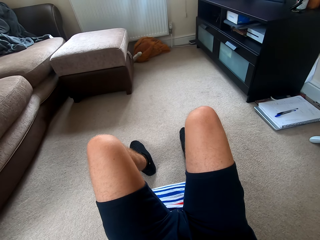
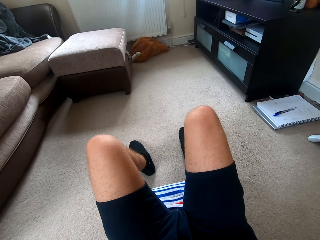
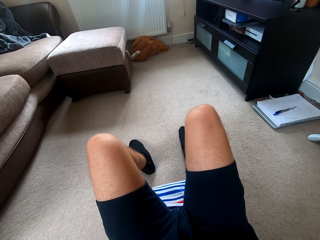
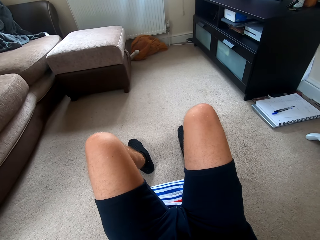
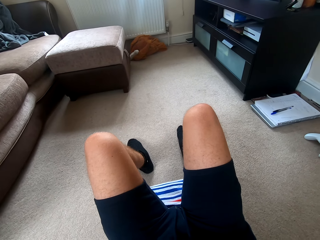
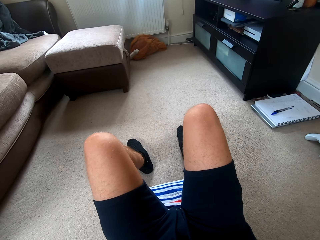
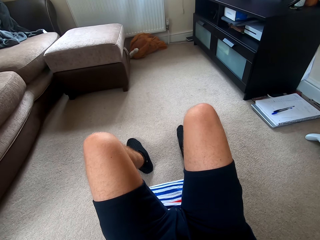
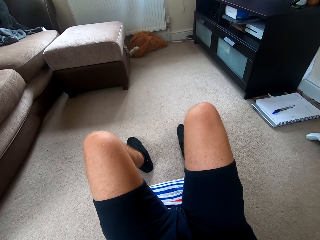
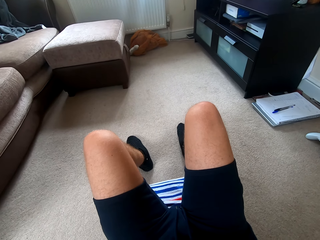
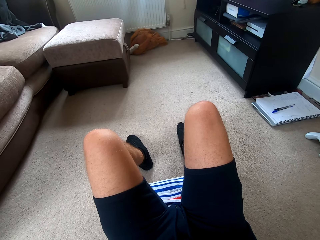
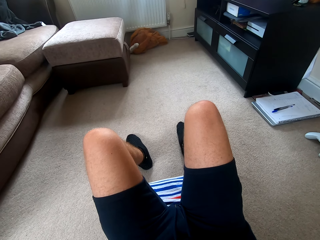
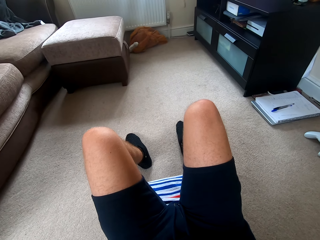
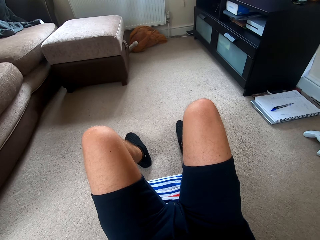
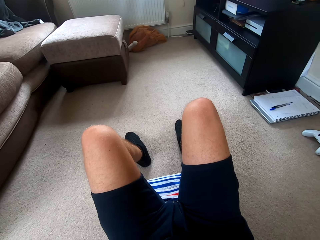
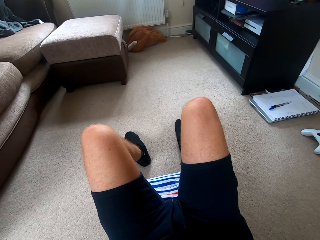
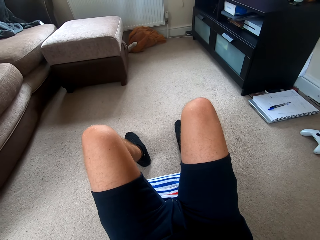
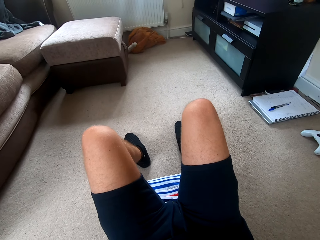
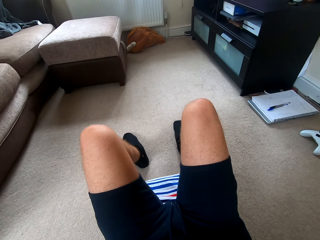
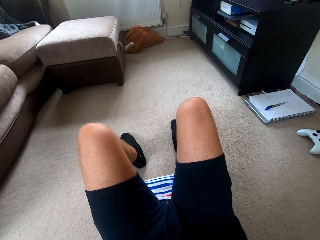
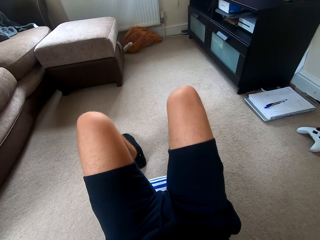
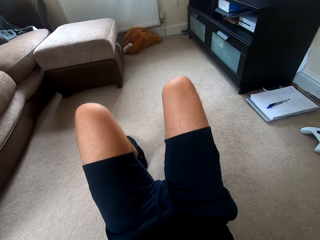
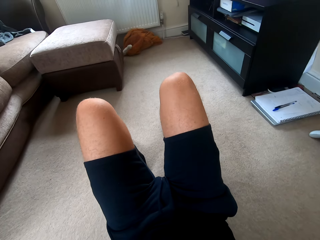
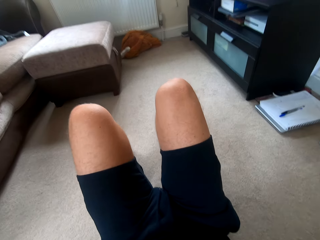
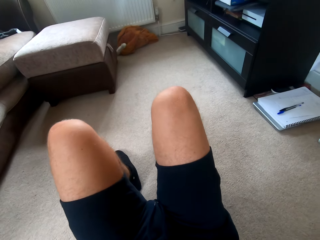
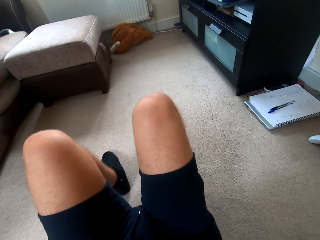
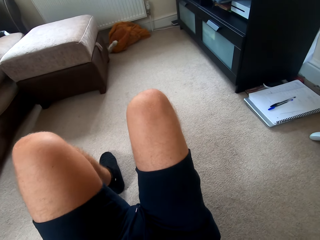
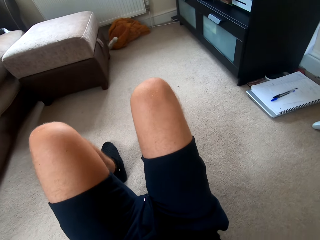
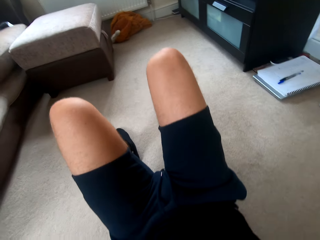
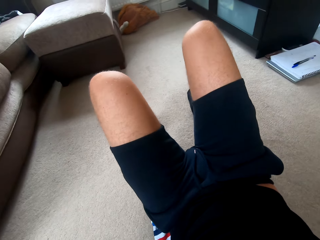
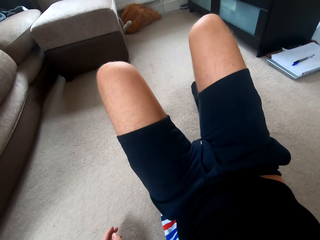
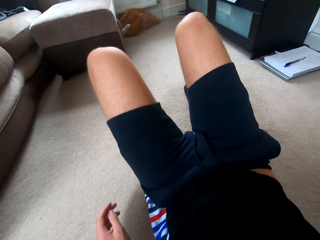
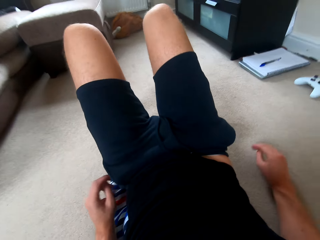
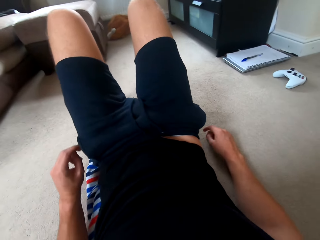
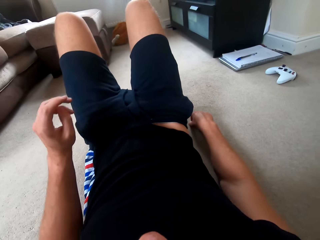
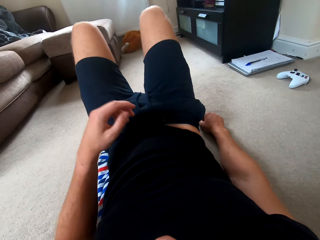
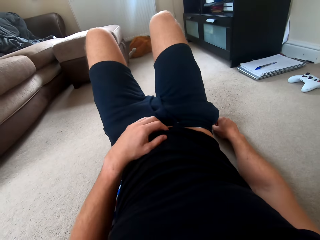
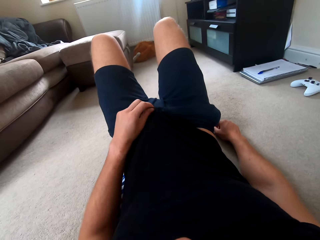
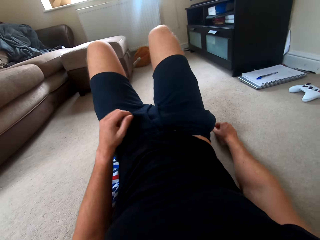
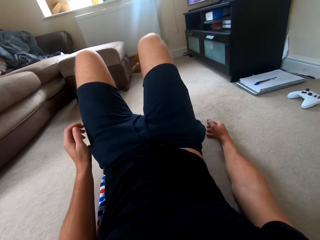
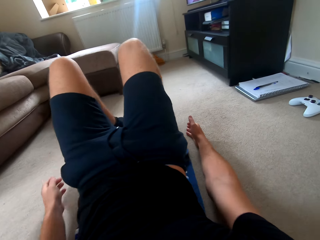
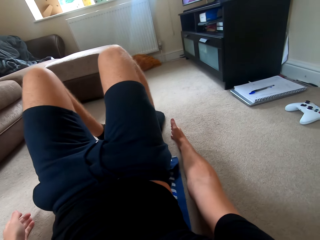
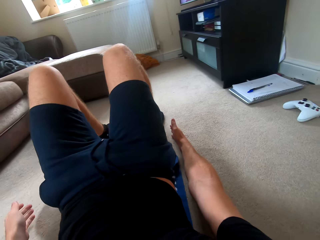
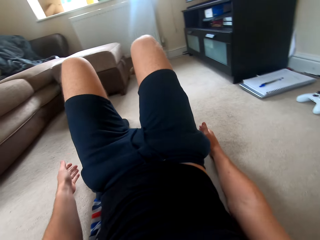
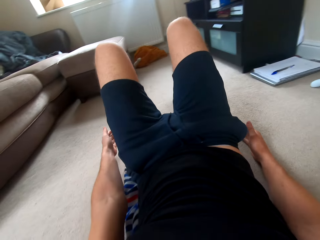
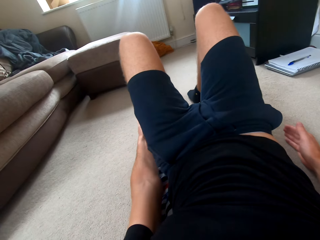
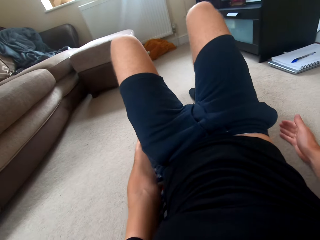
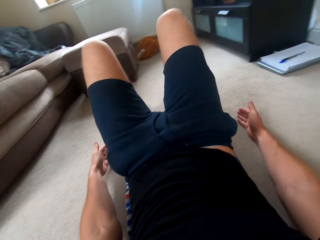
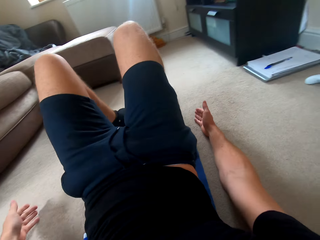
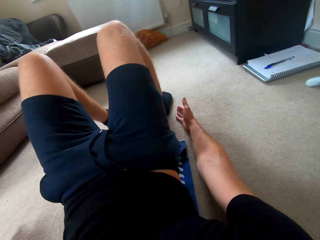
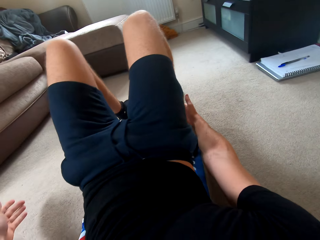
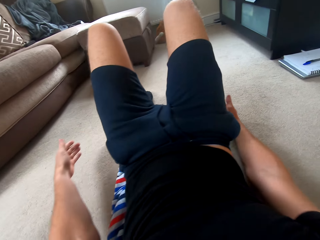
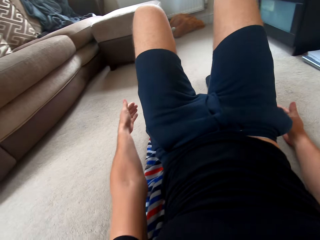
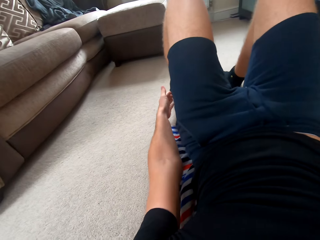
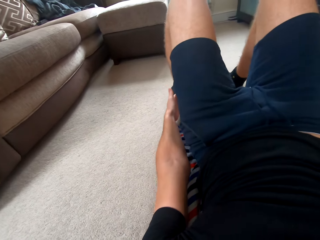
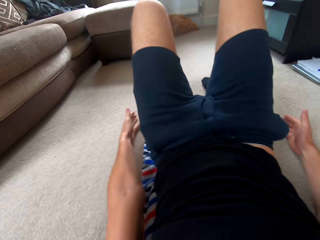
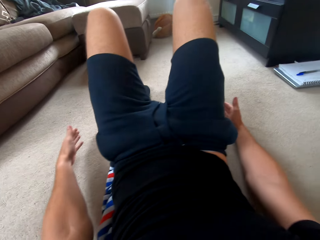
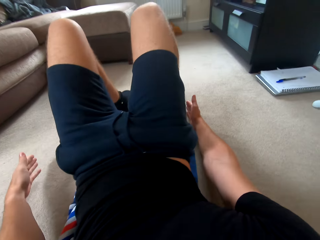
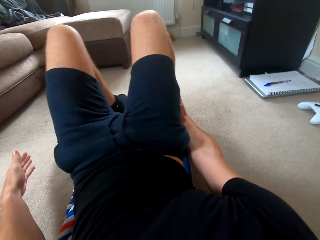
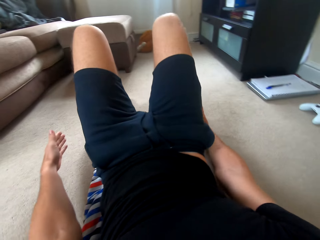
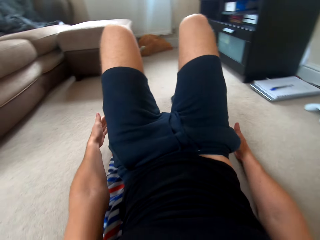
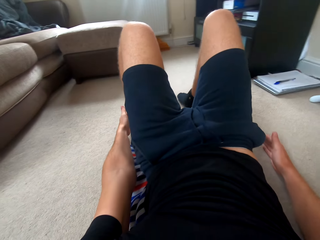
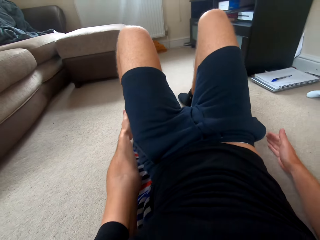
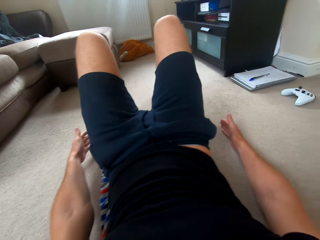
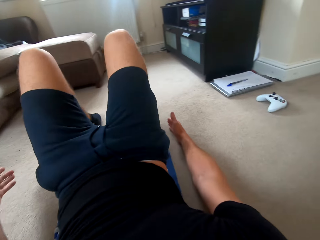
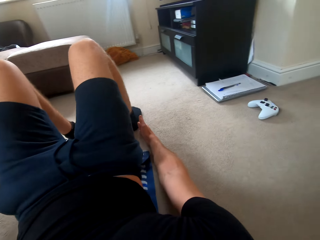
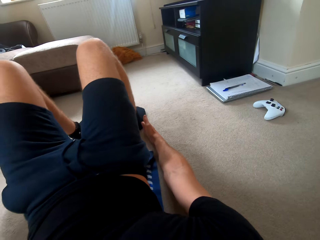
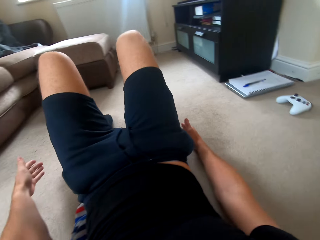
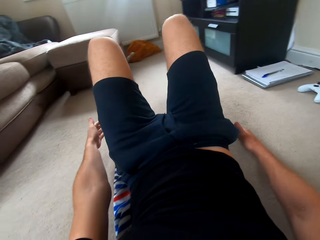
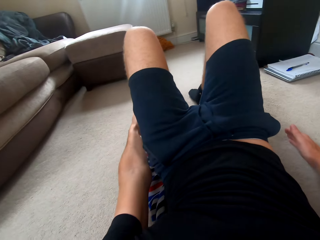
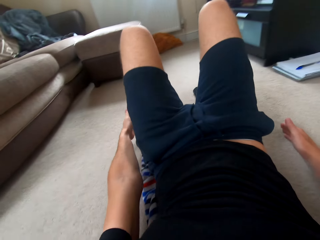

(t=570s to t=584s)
The camera wearer exercises on the floor. They move the t-shirt. They do sit ups.

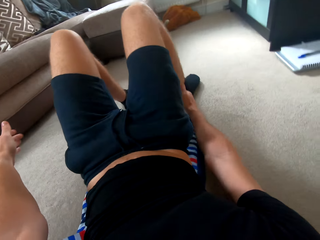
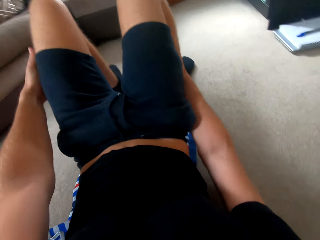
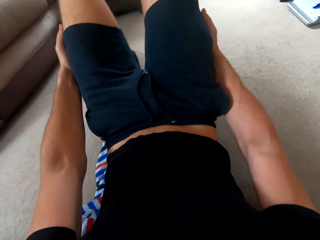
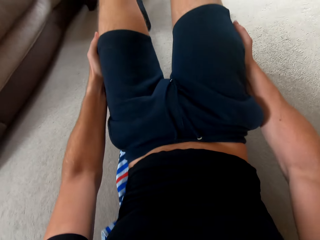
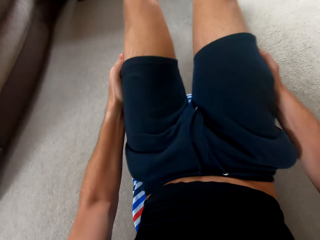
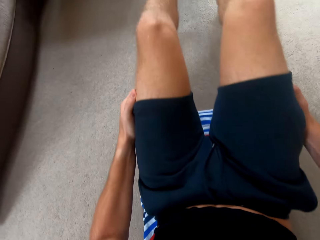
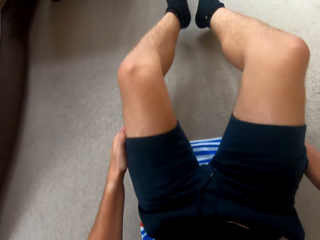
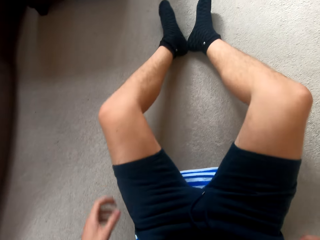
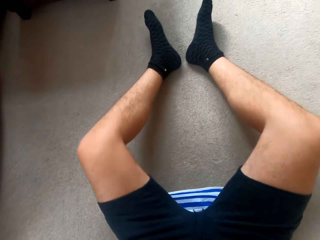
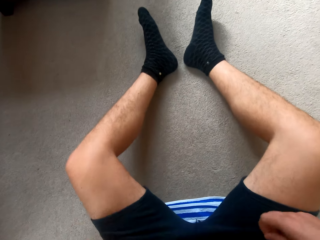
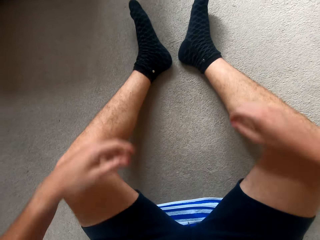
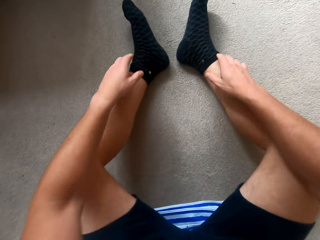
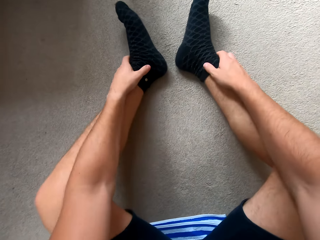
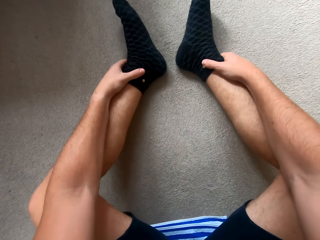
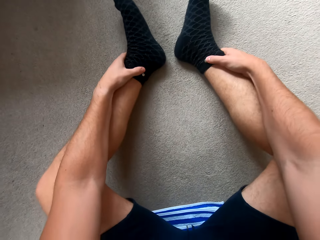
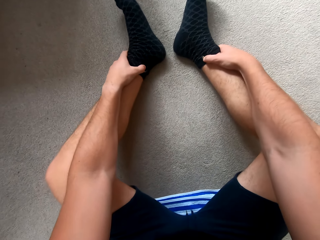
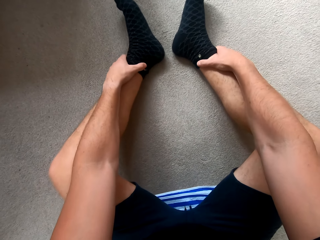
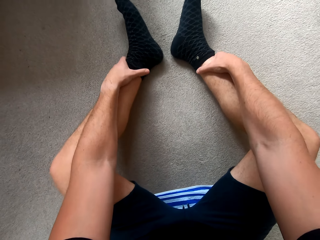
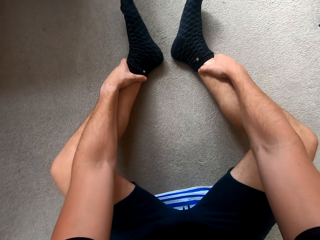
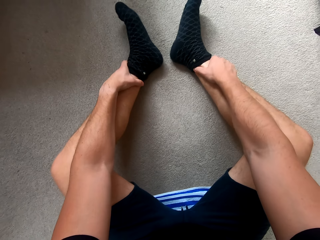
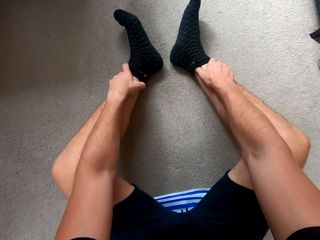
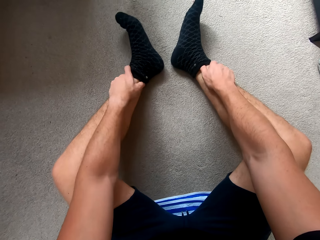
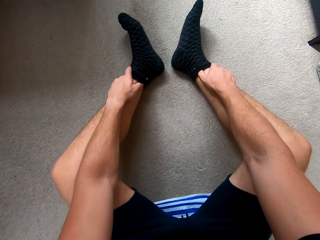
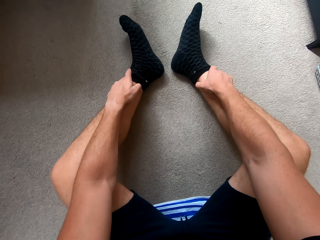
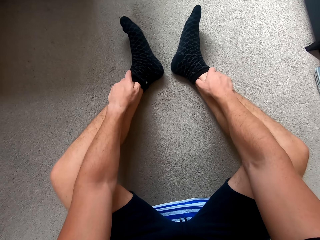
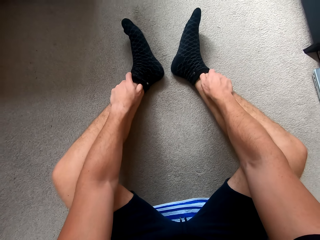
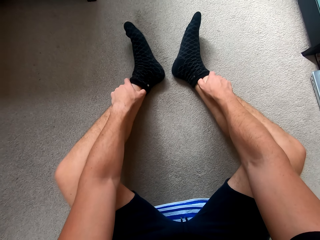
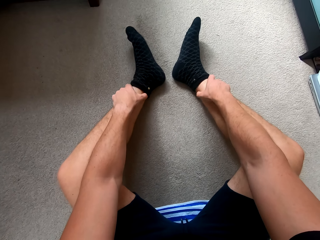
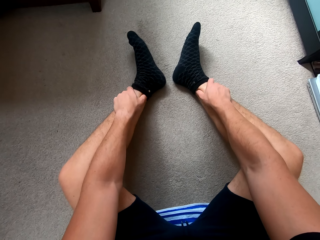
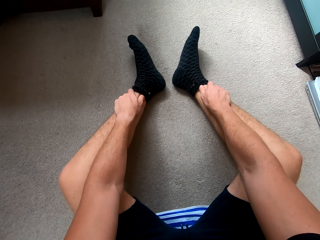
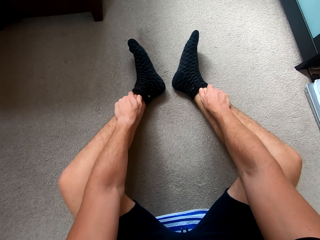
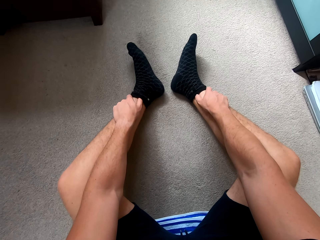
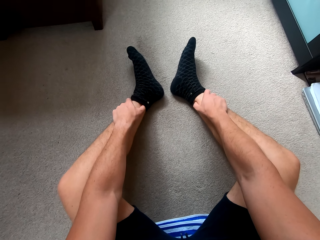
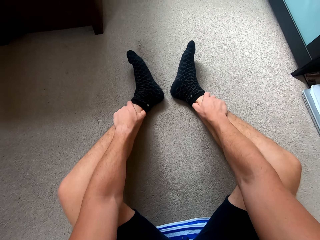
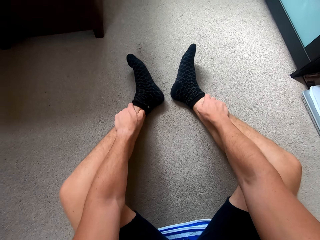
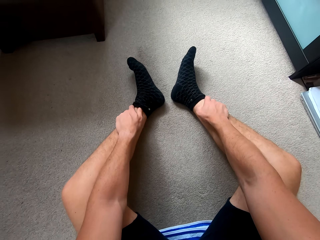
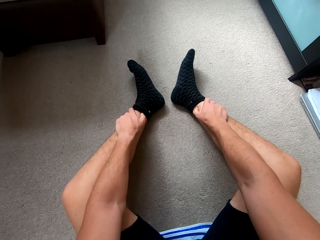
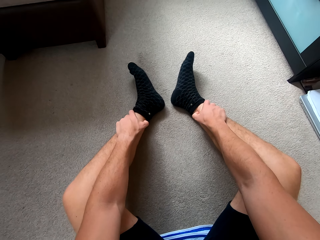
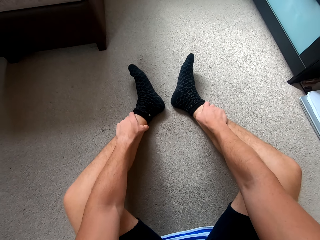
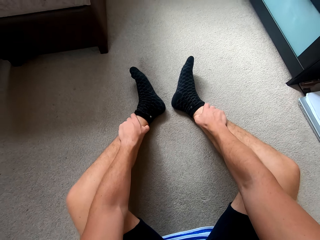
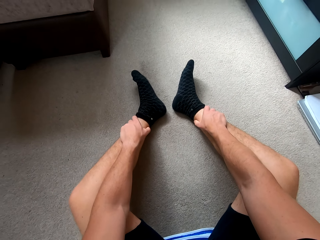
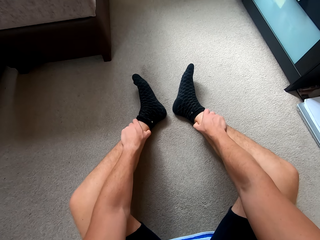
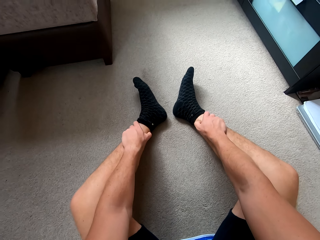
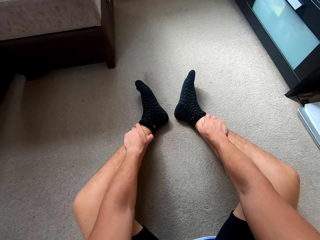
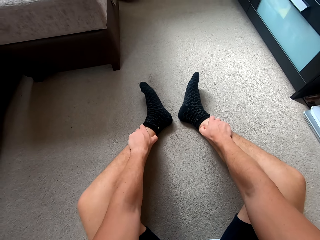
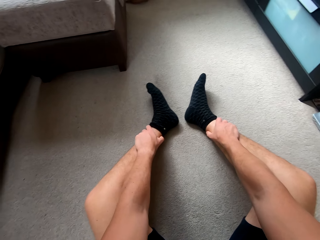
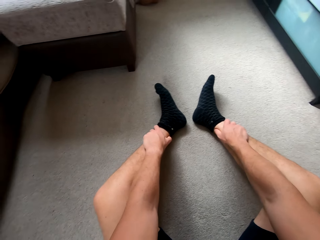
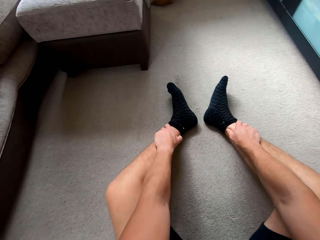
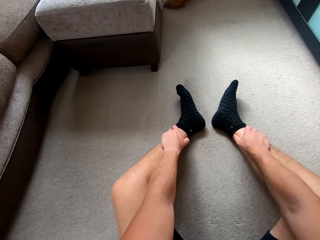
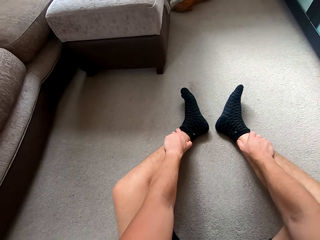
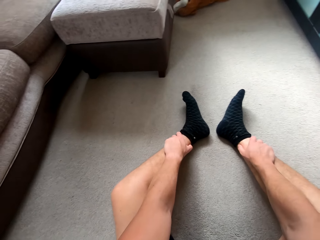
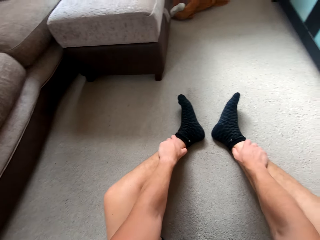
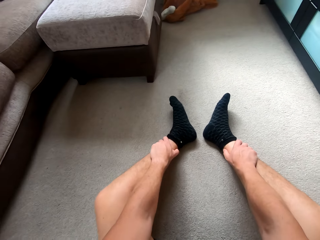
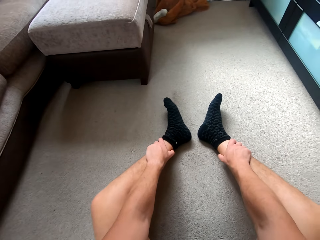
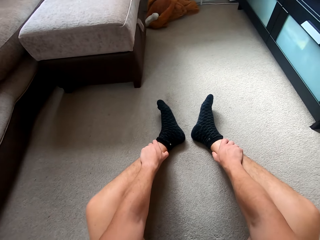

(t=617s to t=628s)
The camera wearer watches television. They touch the legs.
